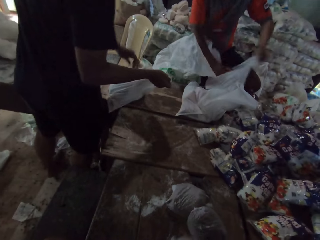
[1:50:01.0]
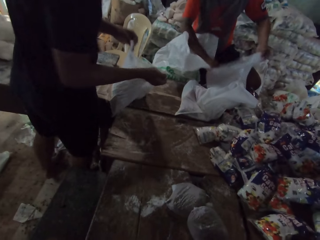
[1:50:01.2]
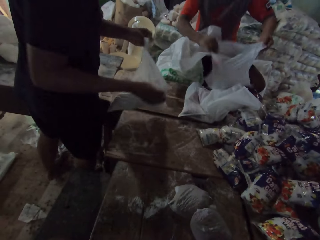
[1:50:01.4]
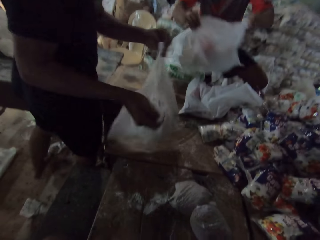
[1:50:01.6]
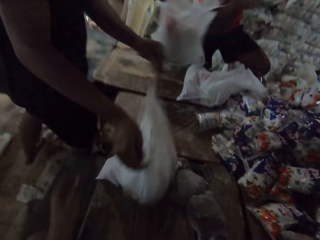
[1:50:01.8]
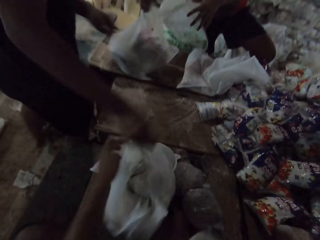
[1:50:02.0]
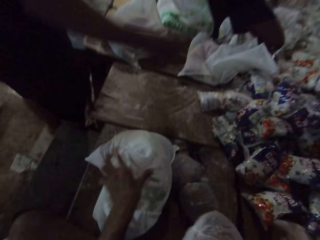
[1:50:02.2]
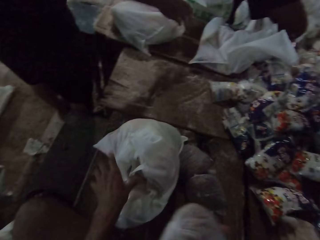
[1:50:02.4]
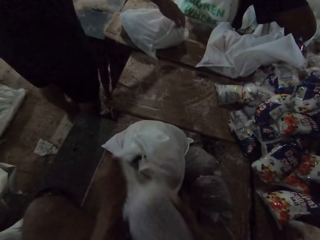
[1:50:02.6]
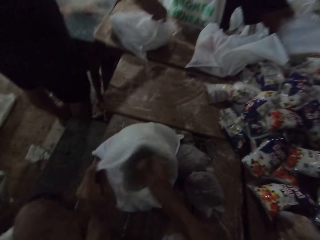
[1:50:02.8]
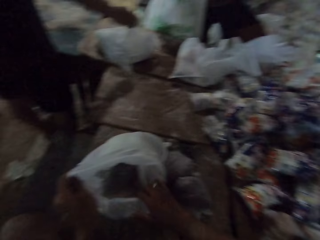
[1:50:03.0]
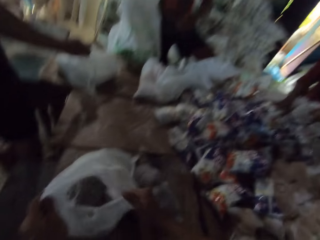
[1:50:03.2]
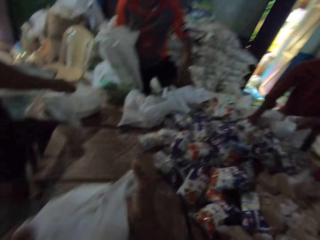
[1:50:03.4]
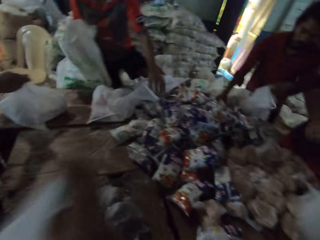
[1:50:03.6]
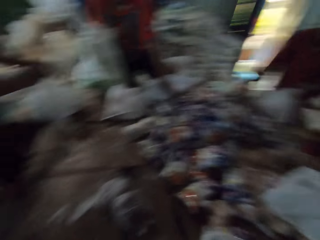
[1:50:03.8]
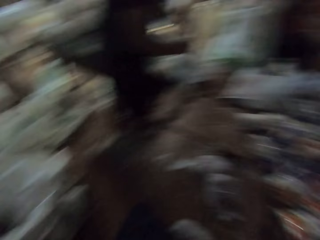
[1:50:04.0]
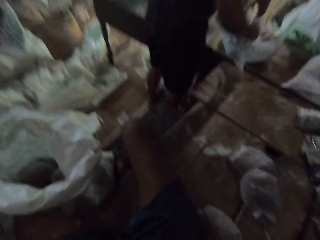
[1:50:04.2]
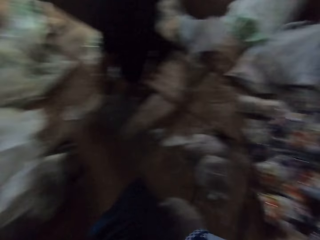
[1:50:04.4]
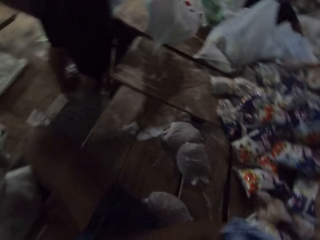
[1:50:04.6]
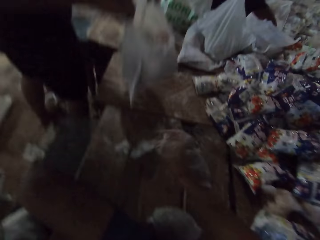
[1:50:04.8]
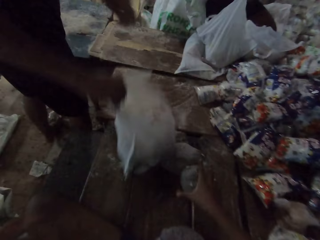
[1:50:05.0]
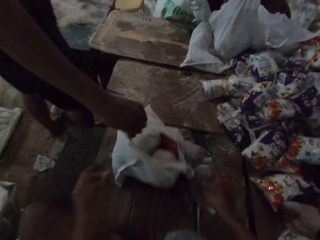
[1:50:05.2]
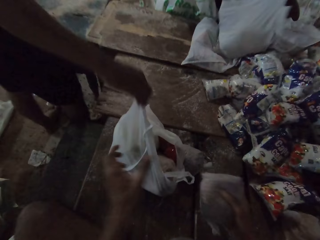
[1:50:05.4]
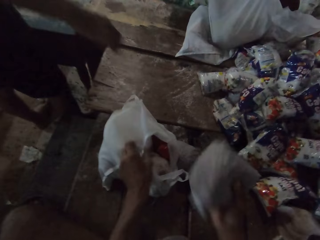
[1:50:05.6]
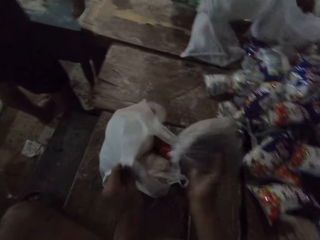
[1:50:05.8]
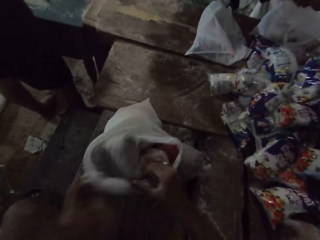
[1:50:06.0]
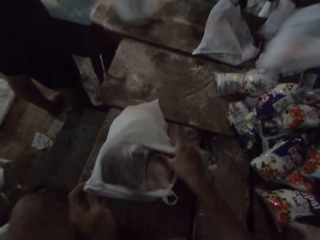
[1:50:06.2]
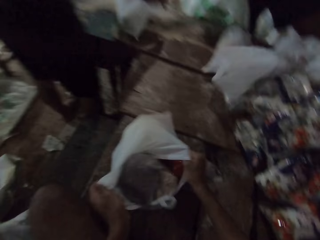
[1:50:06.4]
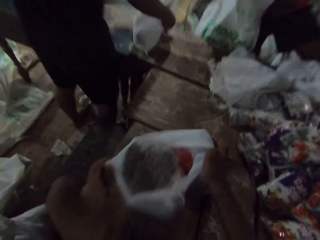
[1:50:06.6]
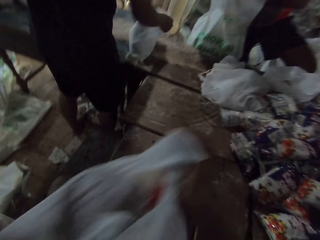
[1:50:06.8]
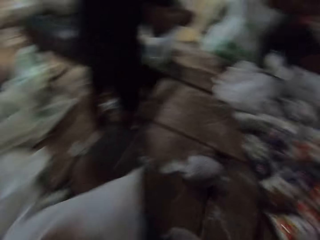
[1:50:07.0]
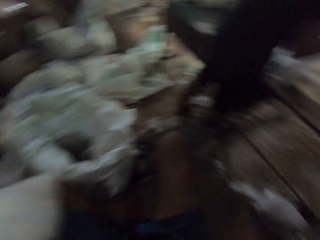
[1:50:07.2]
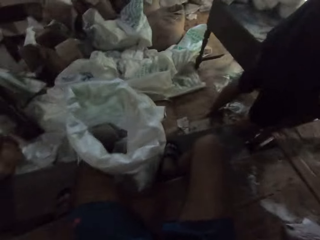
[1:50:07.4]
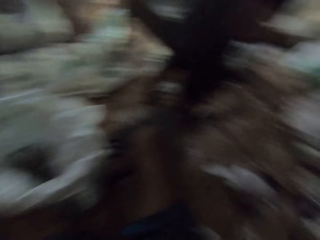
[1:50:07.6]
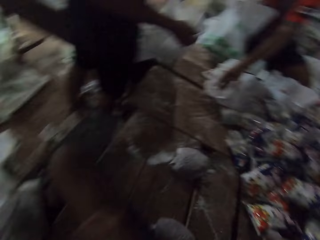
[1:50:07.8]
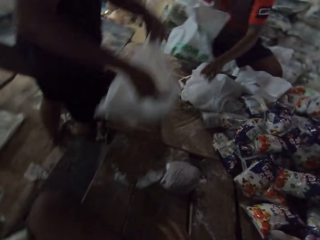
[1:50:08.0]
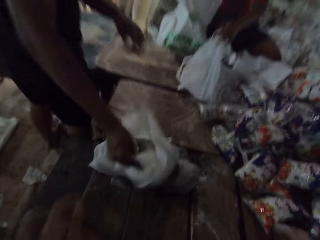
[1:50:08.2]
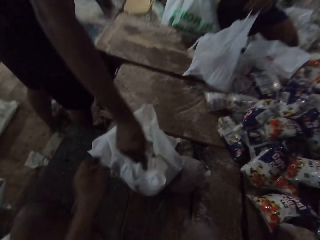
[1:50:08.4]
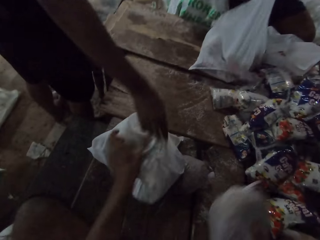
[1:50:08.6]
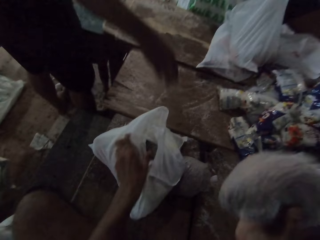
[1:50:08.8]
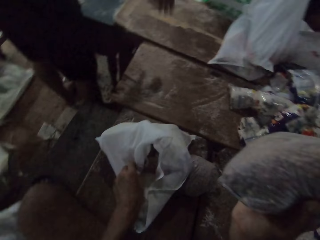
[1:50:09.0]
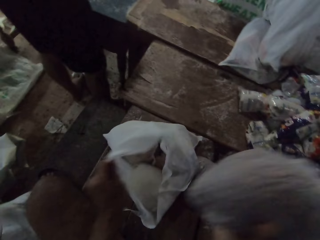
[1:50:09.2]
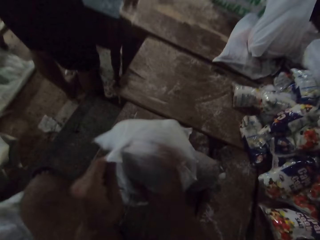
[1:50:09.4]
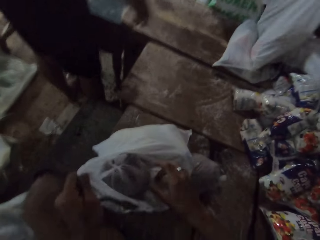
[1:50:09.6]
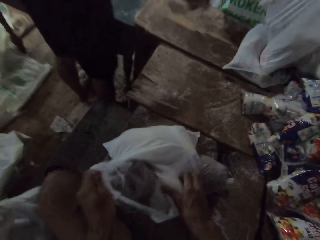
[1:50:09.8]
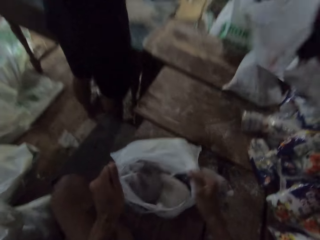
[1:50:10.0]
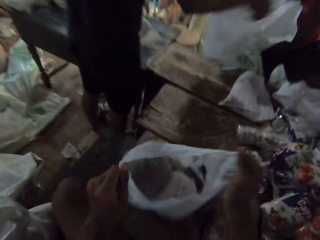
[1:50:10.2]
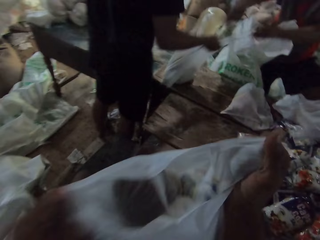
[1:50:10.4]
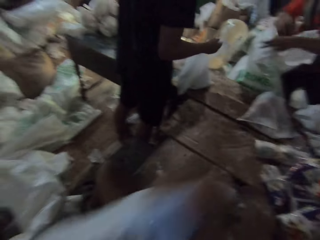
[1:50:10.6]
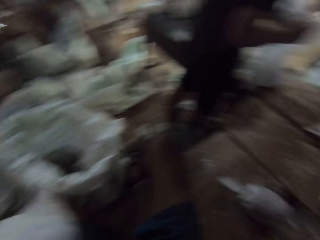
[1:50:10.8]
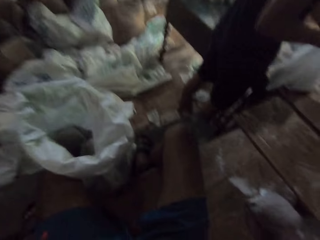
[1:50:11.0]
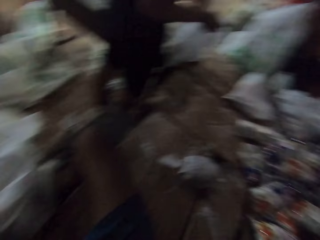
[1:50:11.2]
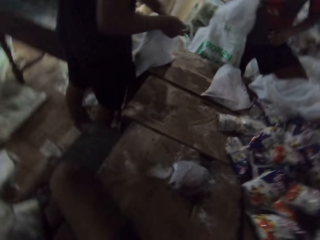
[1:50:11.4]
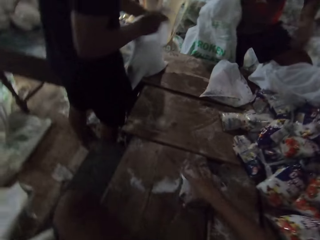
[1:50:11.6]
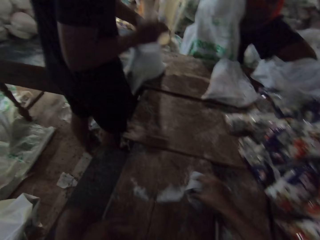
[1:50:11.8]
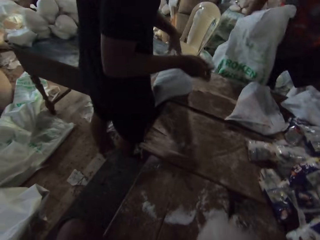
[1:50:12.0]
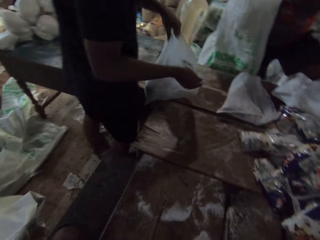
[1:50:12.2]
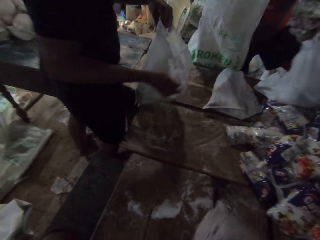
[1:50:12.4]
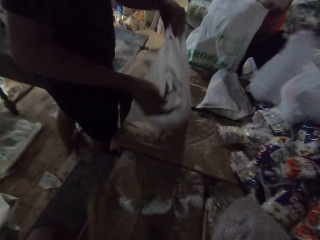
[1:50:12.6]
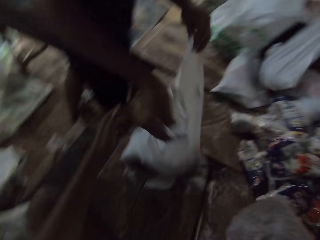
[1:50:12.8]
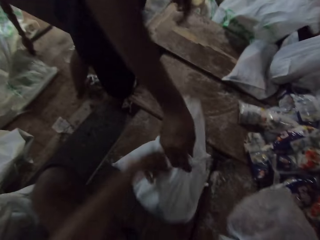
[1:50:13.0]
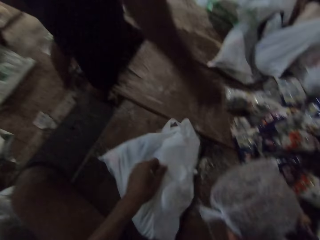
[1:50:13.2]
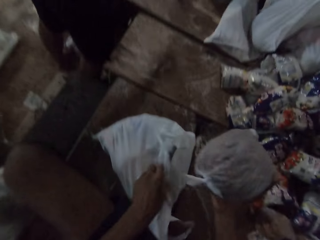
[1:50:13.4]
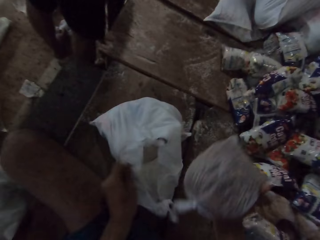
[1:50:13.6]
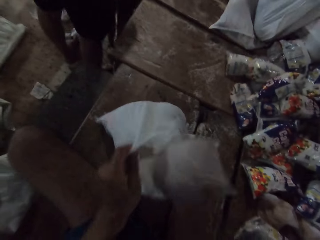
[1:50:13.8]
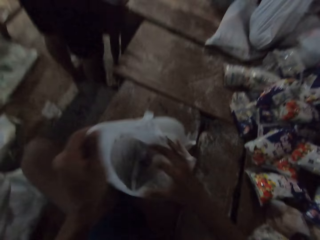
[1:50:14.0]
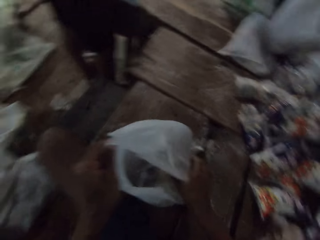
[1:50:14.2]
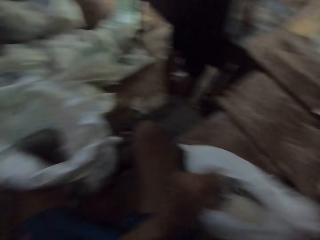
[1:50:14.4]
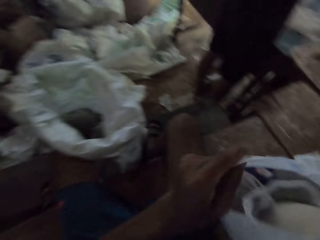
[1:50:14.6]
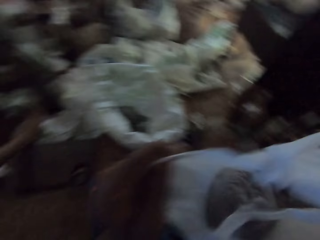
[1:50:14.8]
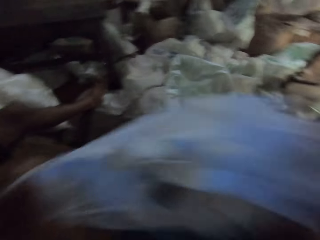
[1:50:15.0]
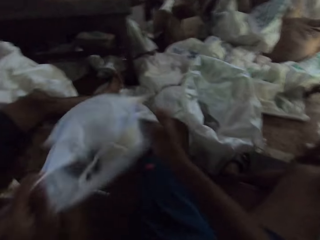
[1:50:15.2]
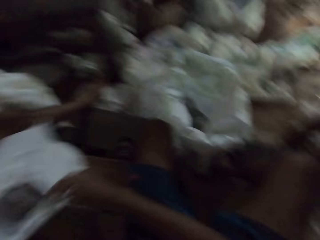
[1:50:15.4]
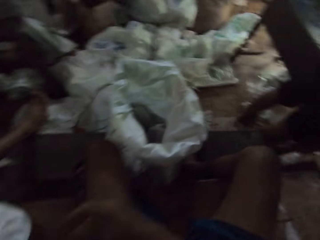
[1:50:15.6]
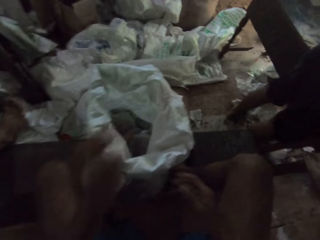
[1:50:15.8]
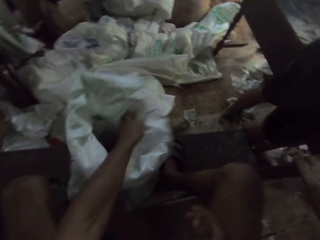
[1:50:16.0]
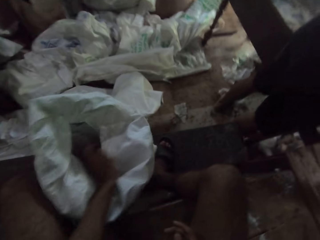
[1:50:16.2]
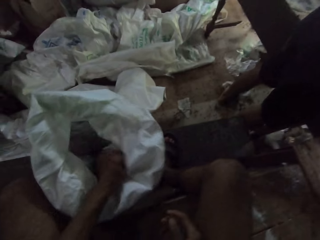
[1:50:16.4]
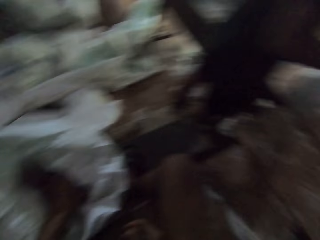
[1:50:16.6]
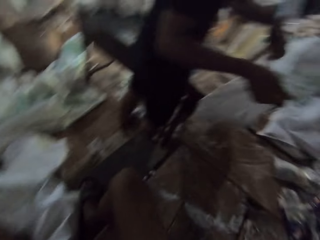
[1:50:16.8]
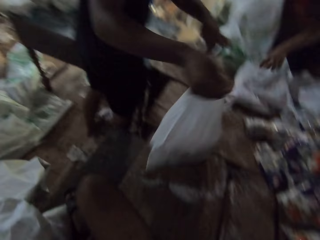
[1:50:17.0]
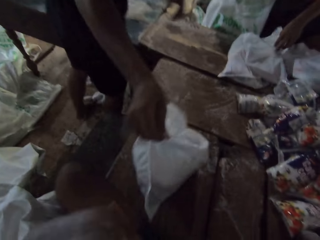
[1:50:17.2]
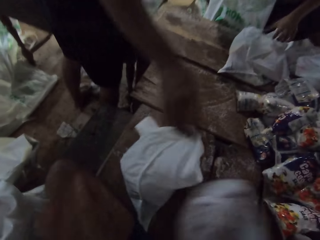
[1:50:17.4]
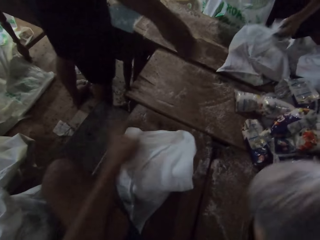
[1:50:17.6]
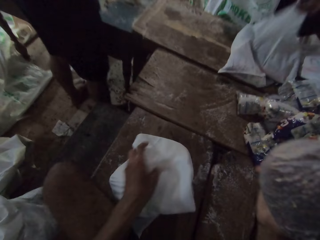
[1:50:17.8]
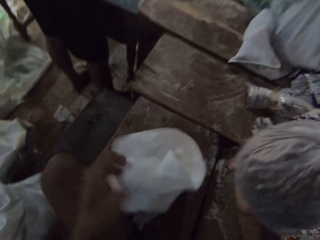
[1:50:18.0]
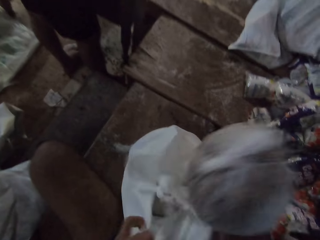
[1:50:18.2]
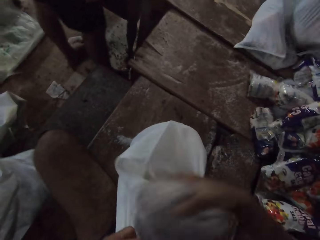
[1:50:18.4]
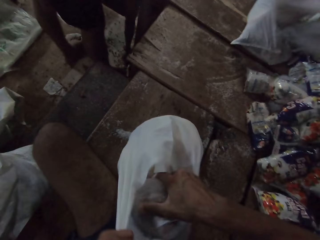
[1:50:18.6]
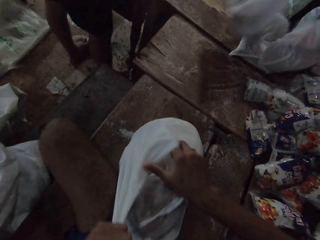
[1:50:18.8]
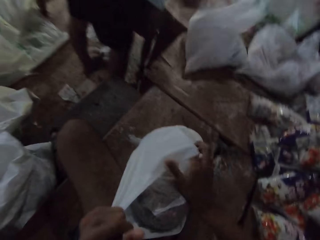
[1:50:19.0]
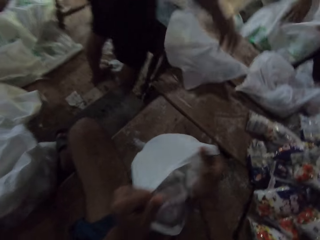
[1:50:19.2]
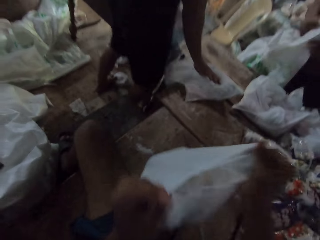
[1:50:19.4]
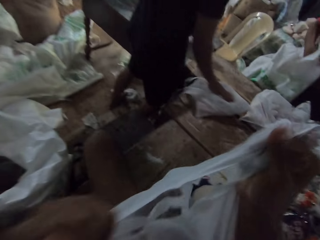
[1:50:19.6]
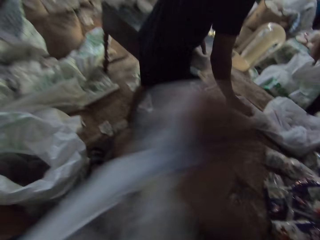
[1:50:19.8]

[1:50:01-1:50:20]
A man puts the bag of cereal into the plastic bag with his right hand. Another man picks the plastic bag from the table with both hands. The first man picks the plastic bag from the table with both hands. The other man drops the plastic bag on the table with both hands. The first man drops the plastic bag on the table with both hands. The camera wearer holds the plastic bag on the table with both hands. He puts the bag of cereal into the plastic bag with his right hand. He picks the plastic bag from the table with both hands. He carries the nylon bag with both hands. The other man drops the plastic bag on the table with his left hand. The camera wearer picks the bag of cereal from the table with his right hand, holds the plastic bag on the table with his left hand, puts the bag of cereal into the plastic bag with his right hand, and picks the plastic bag from the table with both hands. He carries the nylon bag with both hands and puts the carrier bag on top of the table. The other man drops the plastic bag on the table with both hands. The first man picks a plastic bag from the table with his left hand. The camera wearer holds the plastic bag on the table with his left hand. He puts a bag of cereal into the plastic bag with his right hand. He picks the plastic bag from the table with both hands. The other man drops a plastic bag on the table with his right hand. The camera wearer carries the nylon bag with both hands and puts the carrier bag on top of the table. He picks the bag of cereal from the table with his right hand. He holds the package with his right hand. The other man picks the plastic bag from the table with both hands and drops the plastic bag on the table with both hands. The camera wearer holds the plastic bag on the table with his left hand. He puts the bag of cereal into the plastic bag with his right hand. He picks the plastic bag from the table with both hands. He carries the nylon bag with both hands. He drops the plastic bag on the table with both hands. He puts his left hand into a sack. He picks a package from the sack with his left hand. The other man drops a plastic bag on the table with his right hand. The camera wearer passes the bag of cereal from his left hand to his right hand. He holds the plastic bag on the table with his left hand. He puts the bag of cereal into the plastic bag with his right hand. The other man shifts a plastic bag on the table with his right hand. The camera wearer picks the plastic bag from the table with both hands.
